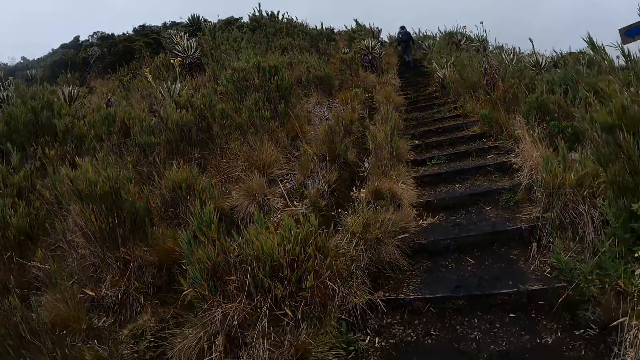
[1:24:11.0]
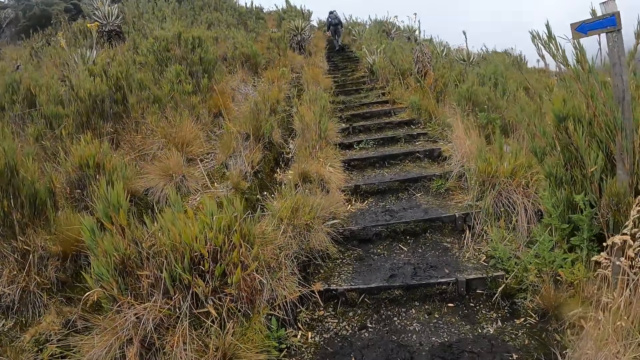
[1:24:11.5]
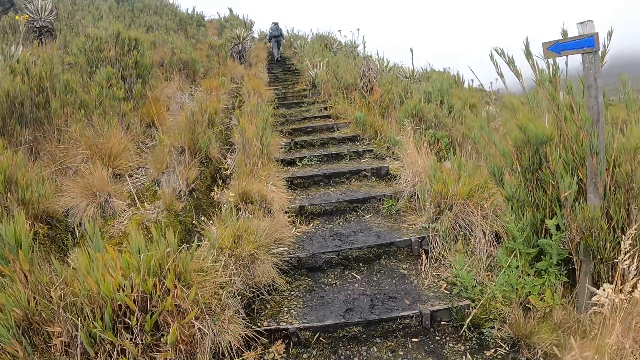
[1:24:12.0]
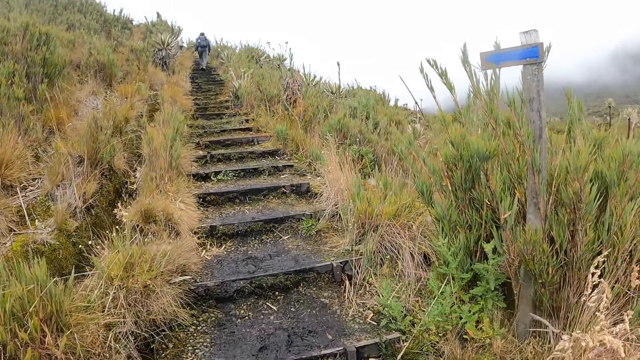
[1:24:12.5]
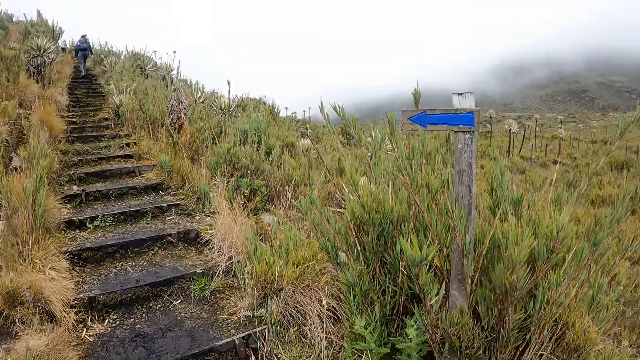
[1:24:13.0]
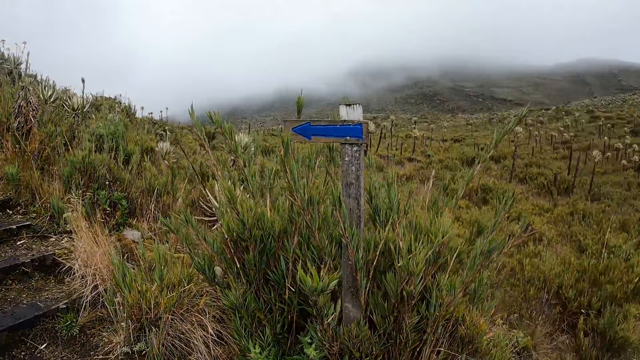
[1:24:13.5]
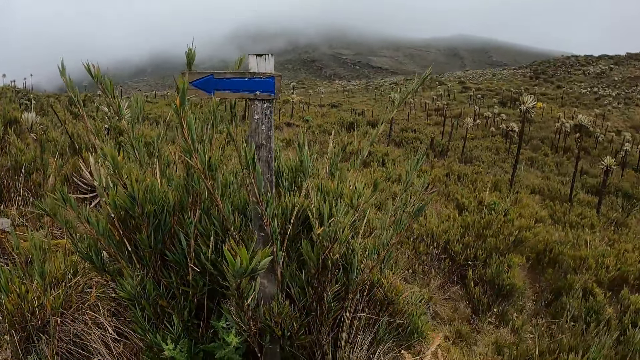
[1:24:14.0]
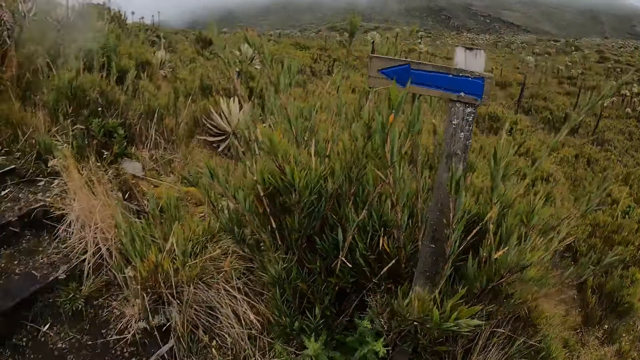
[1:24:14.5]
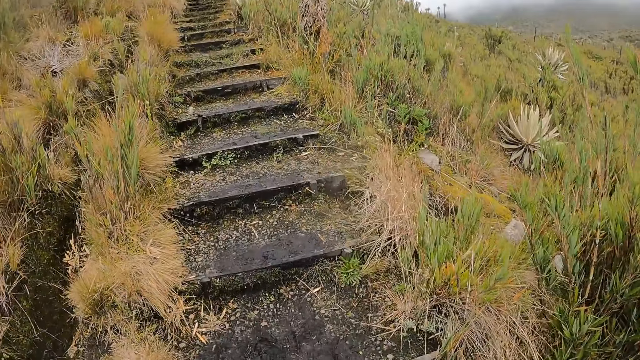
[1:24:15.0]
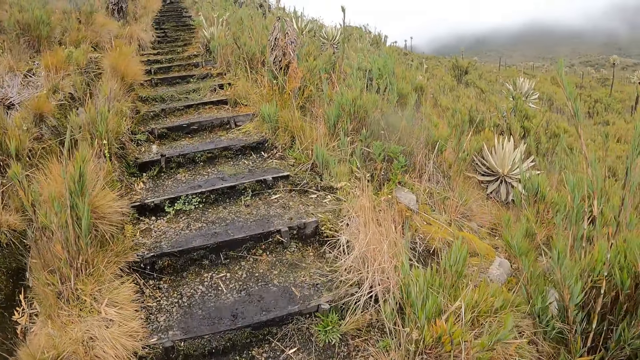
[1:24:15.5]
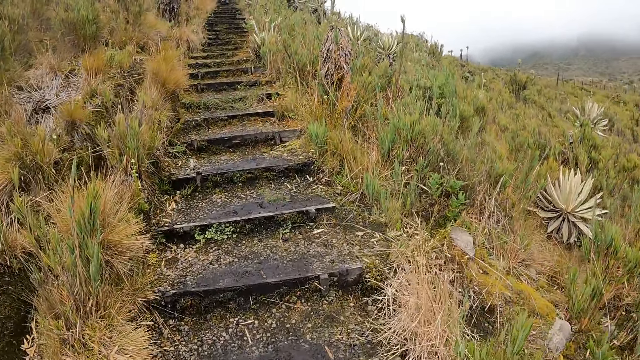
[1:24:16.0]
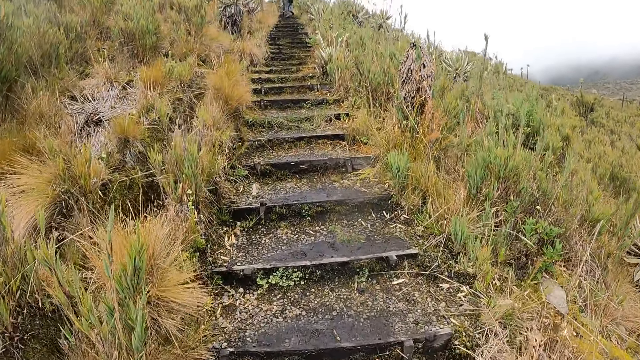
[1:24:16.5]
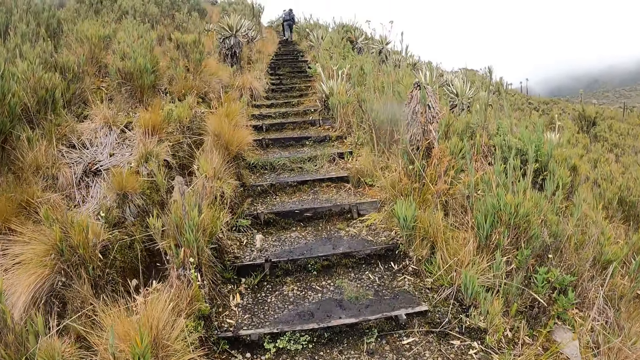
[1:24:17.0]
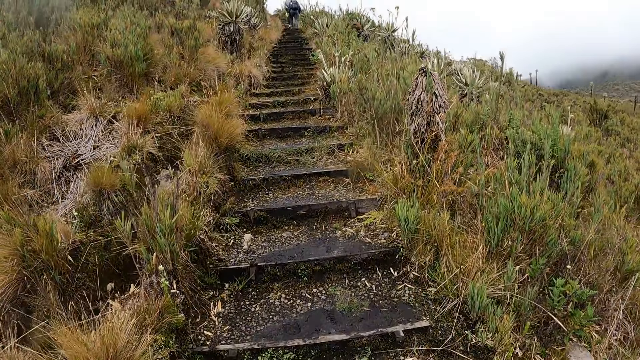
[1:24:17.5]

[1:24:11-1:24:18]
The camera wearer walks on the stairs with a group of people.

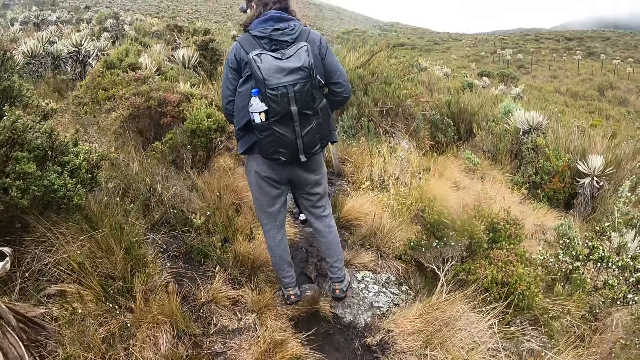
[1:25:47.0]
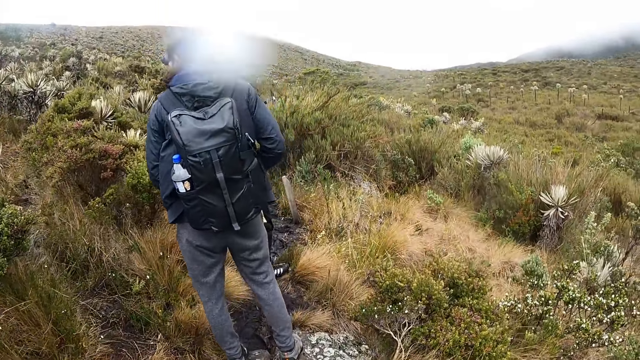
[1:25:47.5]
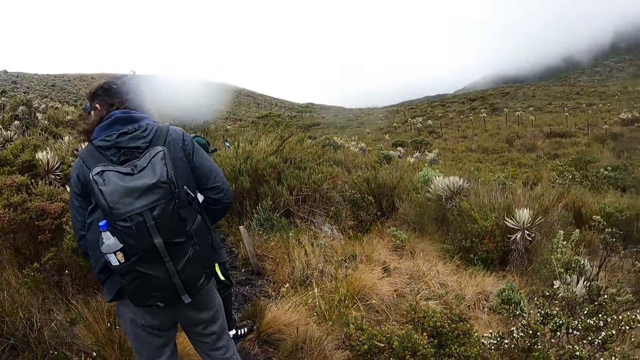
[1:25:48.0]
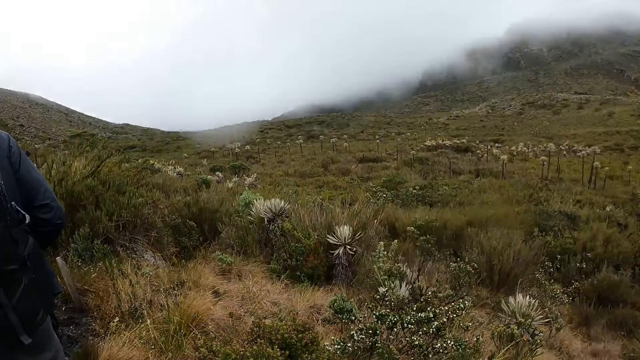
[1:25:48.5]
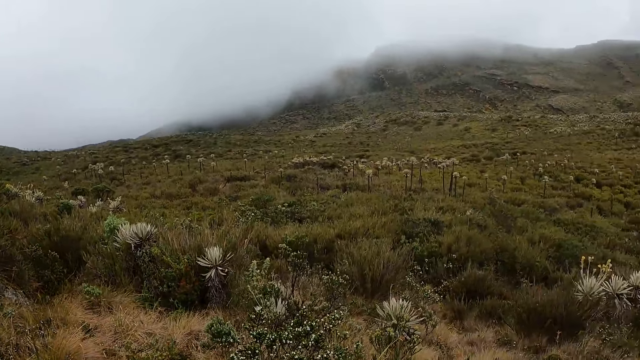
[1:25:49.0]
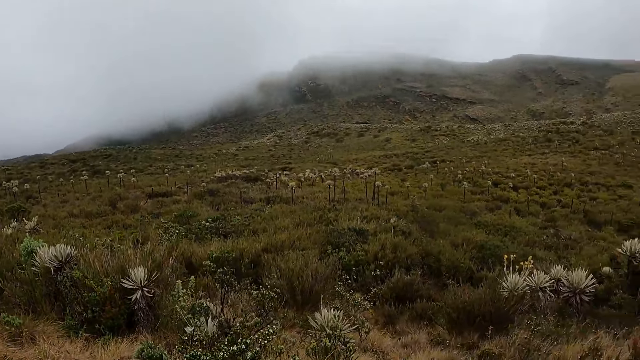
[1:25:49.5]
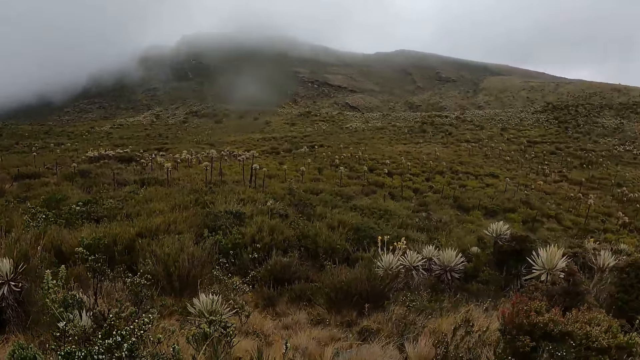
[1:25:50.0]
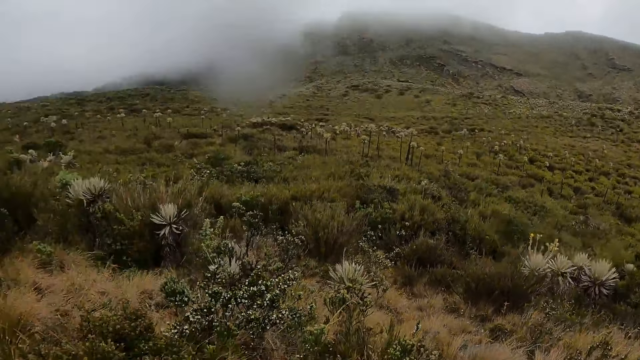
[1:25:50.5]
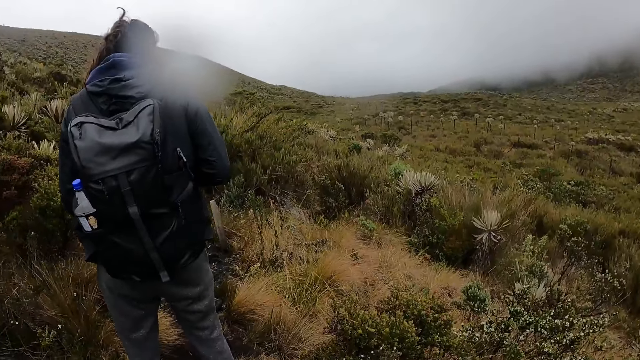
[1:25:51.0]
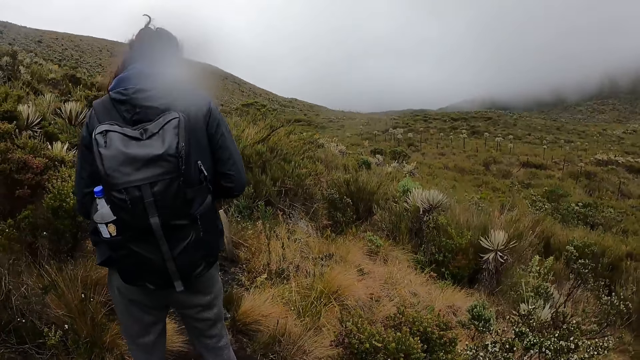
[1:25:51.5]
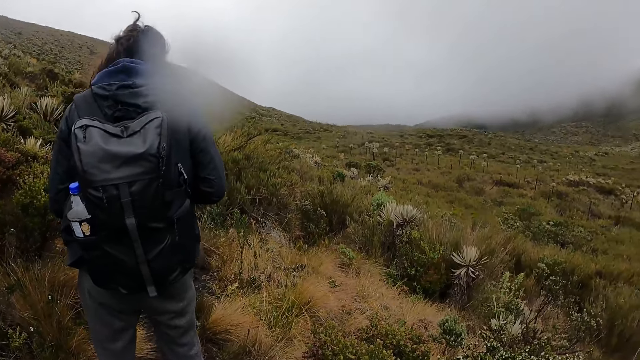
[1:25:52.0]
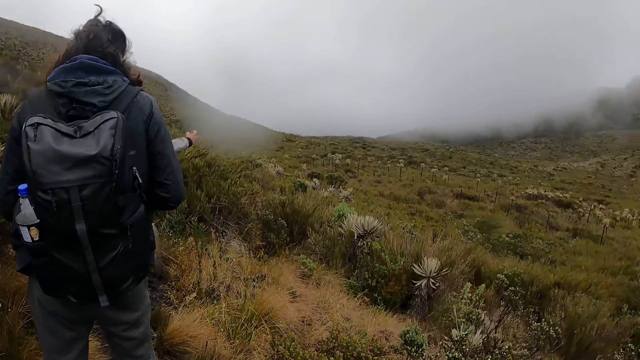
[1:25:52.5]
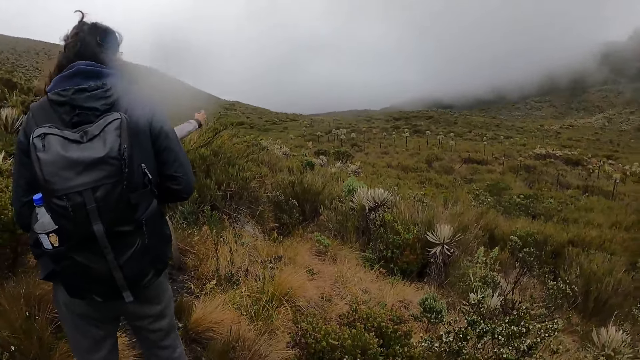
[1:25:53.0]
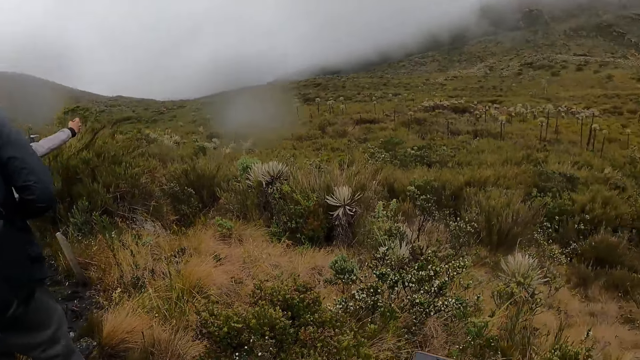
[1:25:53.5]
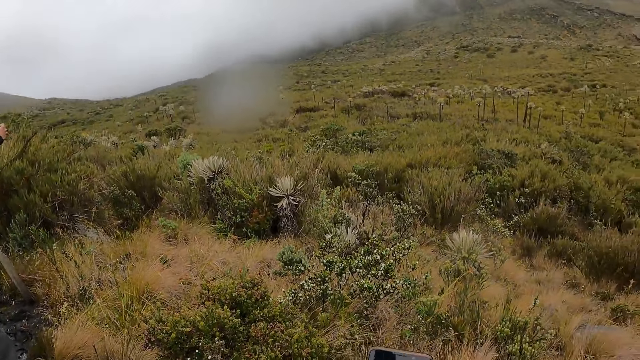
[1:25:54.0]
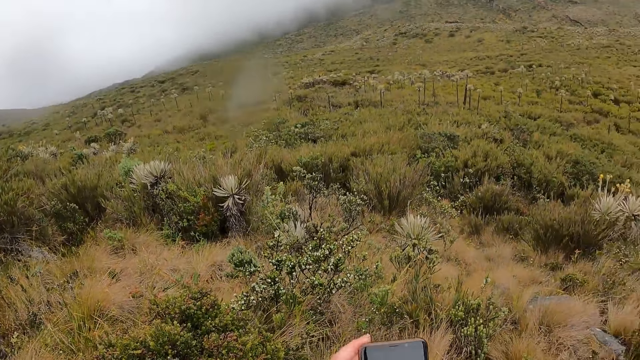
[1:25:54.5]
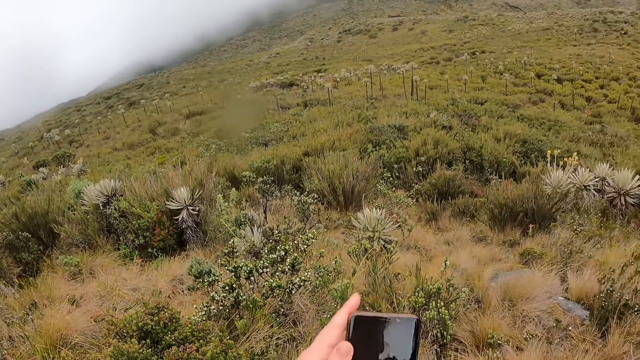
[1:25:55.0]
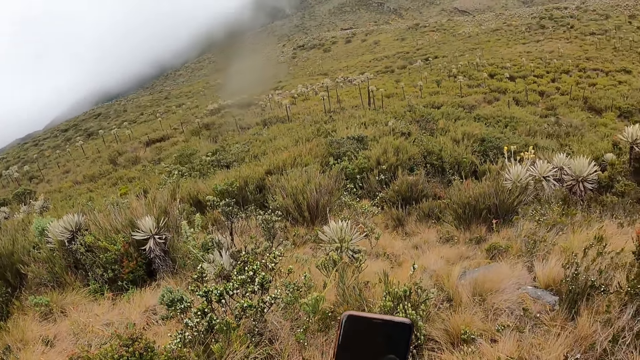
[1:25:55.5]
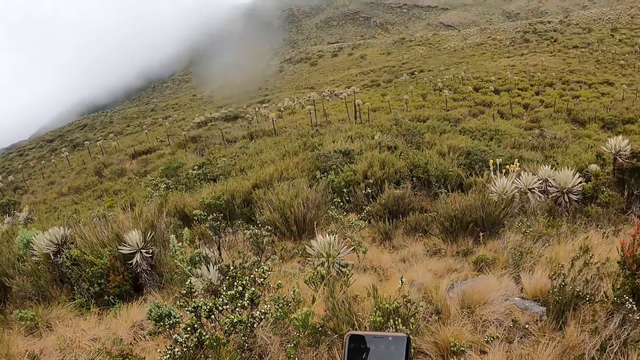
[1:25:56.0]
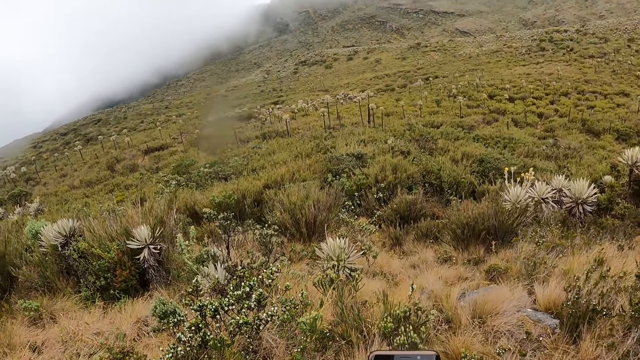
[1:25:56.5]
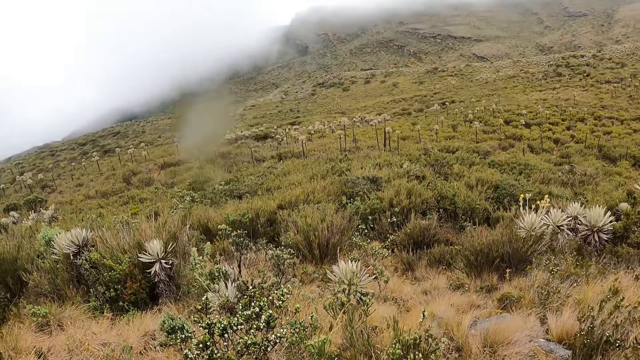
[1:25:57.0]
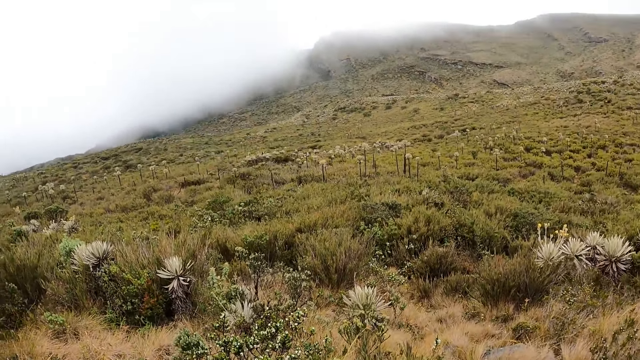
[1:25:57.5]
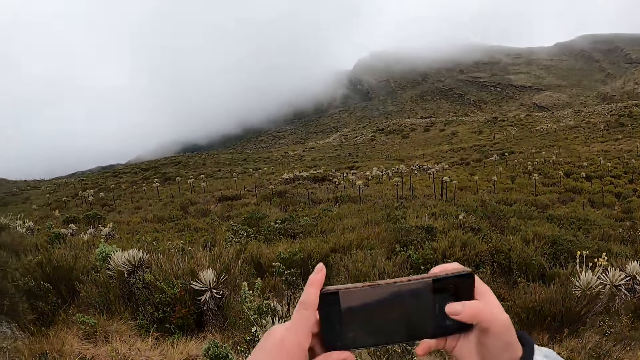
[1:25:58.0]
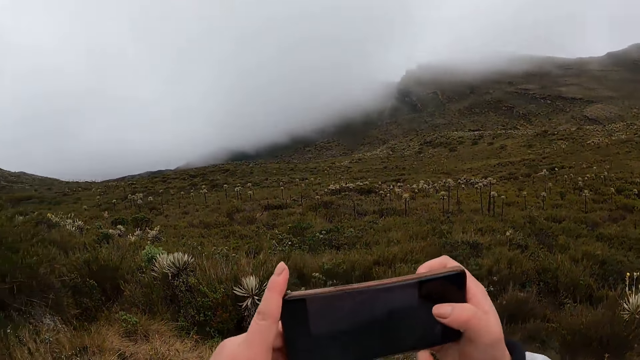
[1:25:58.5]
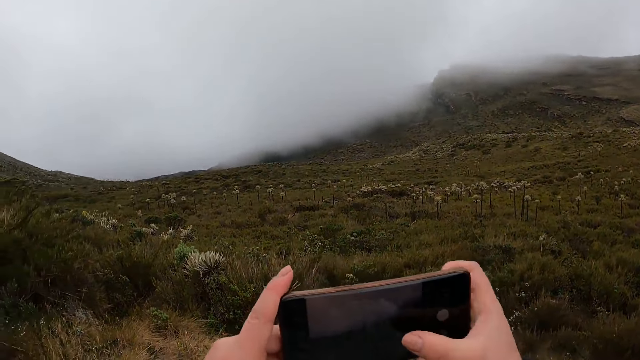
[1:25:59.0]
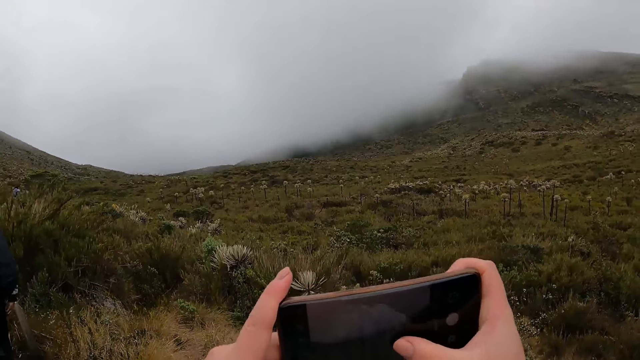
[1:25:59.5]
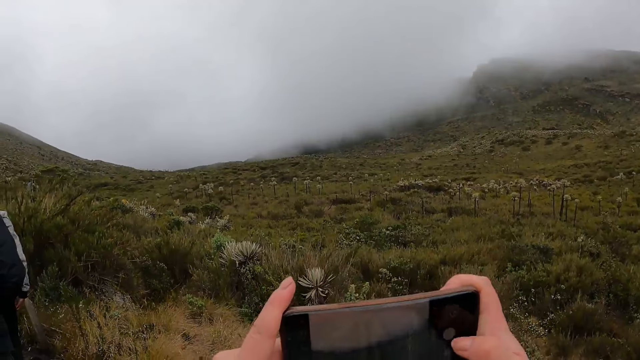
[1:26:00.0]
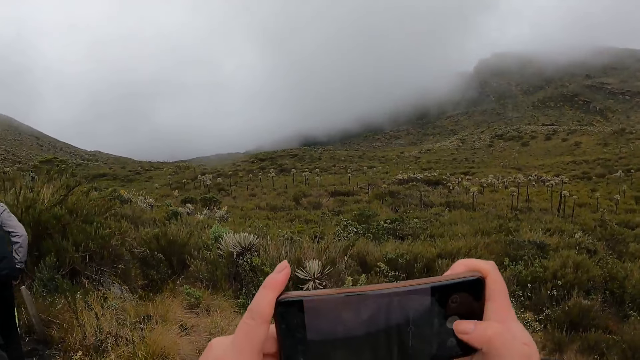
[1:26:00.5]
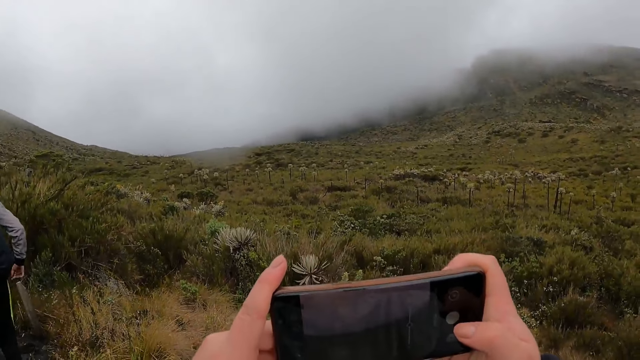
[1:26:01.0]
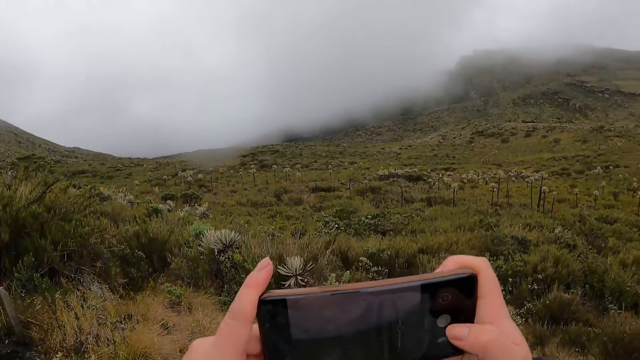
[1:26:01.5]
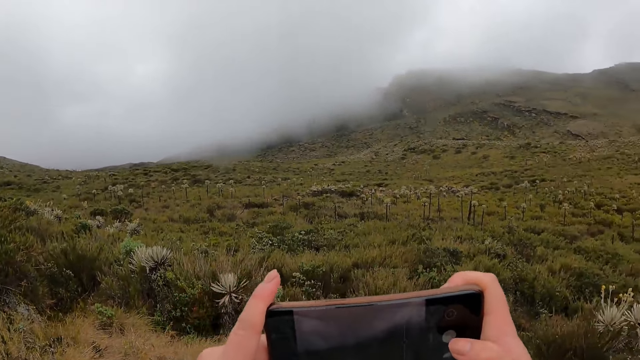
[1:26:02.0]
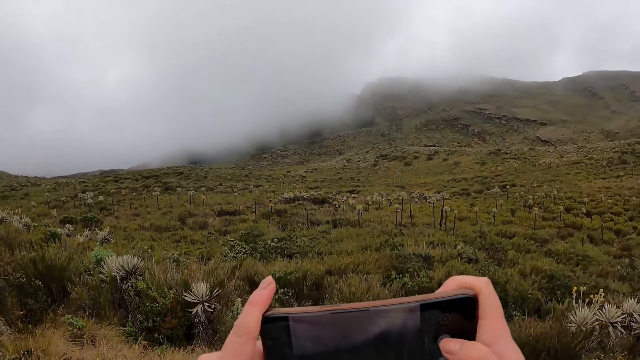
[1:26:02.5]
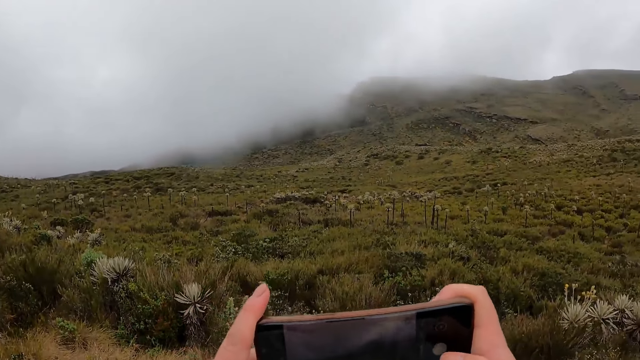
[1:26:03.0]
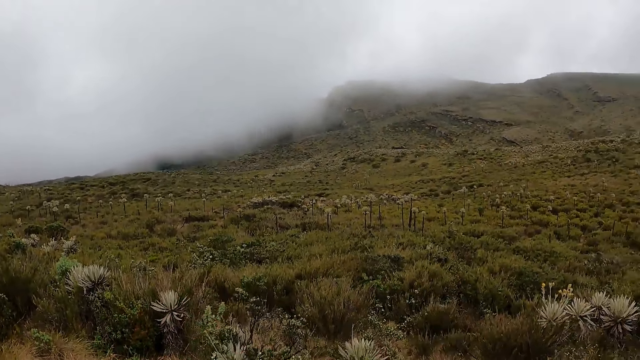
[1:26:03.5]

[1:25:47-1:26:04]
The camera wearer looks around. A man takes a picture with a phone. The camera wearer touches the phone. She holds the phone with her left hand. She lifts the phone. She takes pictures with the phone in her hands.
